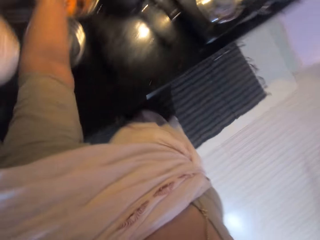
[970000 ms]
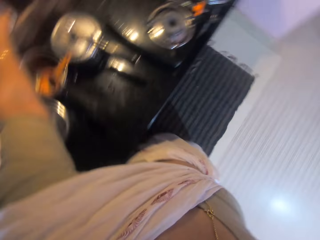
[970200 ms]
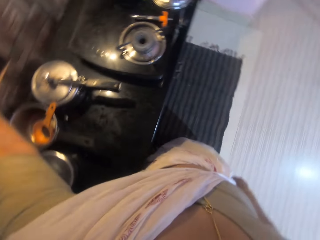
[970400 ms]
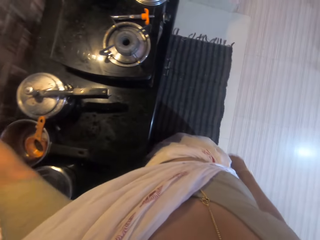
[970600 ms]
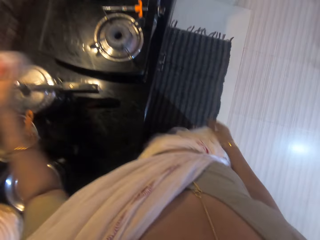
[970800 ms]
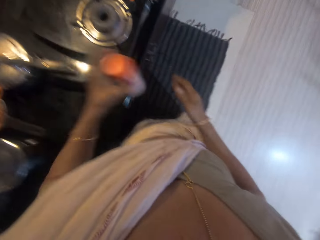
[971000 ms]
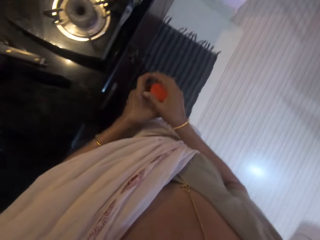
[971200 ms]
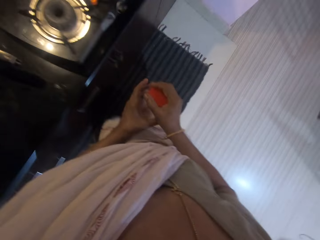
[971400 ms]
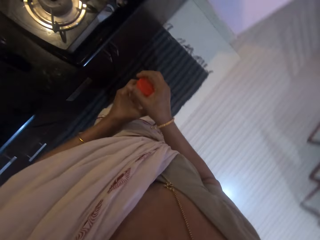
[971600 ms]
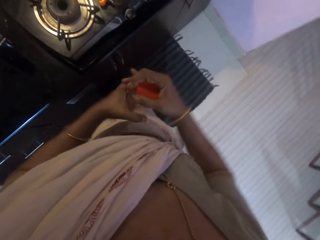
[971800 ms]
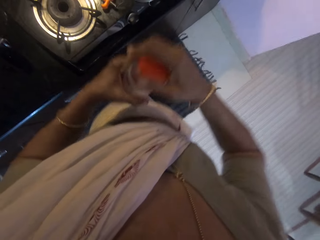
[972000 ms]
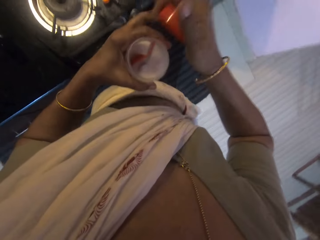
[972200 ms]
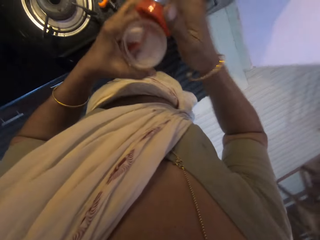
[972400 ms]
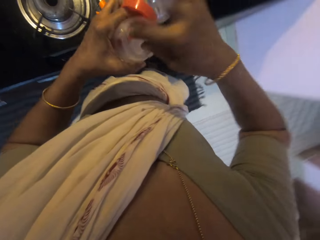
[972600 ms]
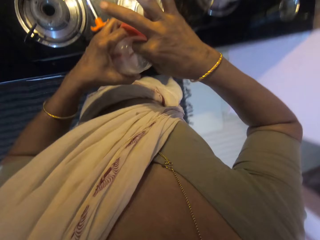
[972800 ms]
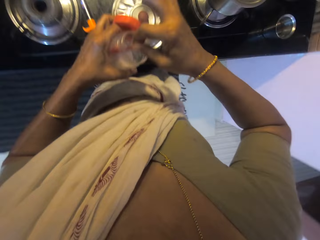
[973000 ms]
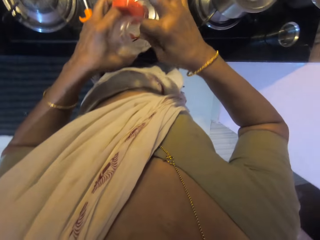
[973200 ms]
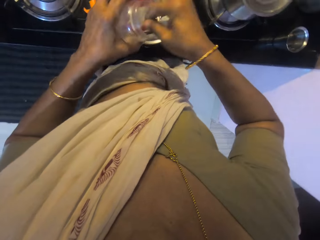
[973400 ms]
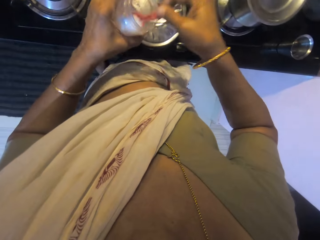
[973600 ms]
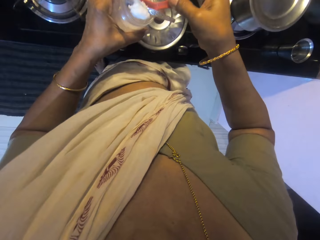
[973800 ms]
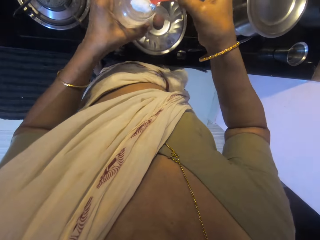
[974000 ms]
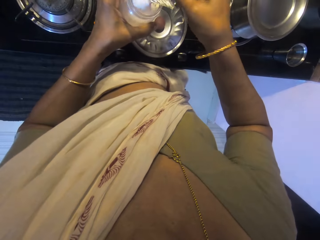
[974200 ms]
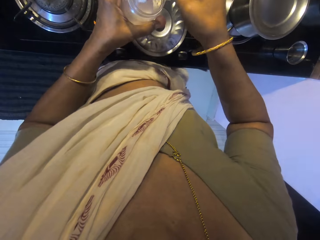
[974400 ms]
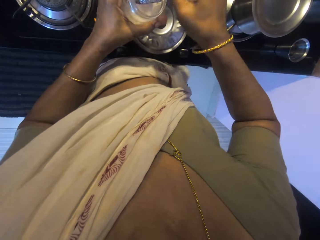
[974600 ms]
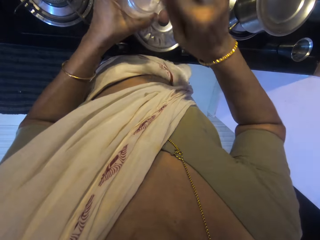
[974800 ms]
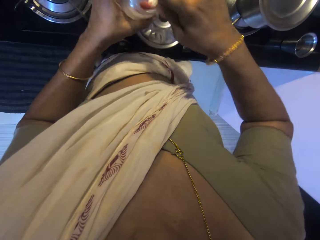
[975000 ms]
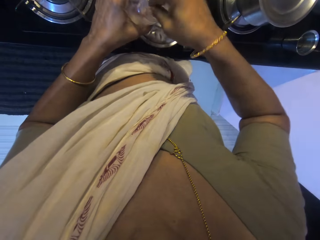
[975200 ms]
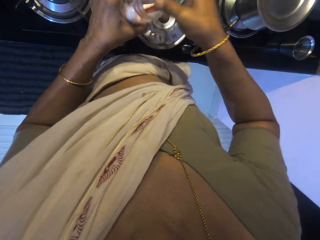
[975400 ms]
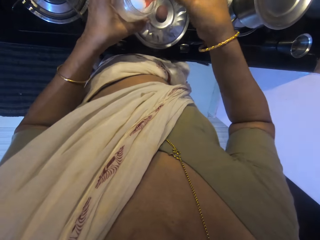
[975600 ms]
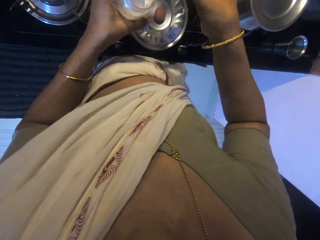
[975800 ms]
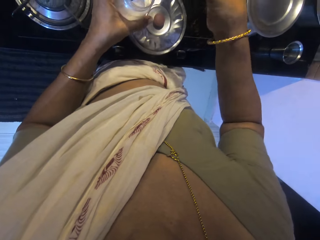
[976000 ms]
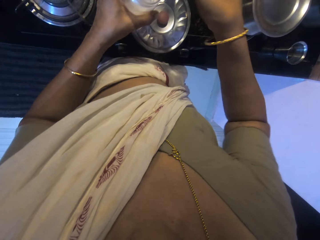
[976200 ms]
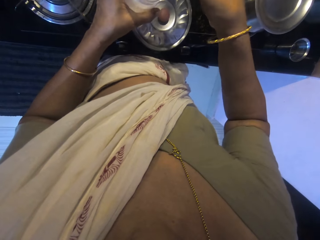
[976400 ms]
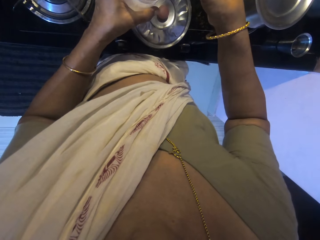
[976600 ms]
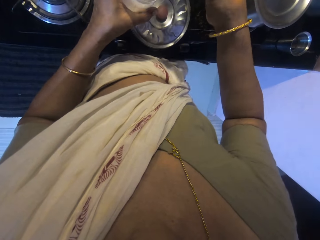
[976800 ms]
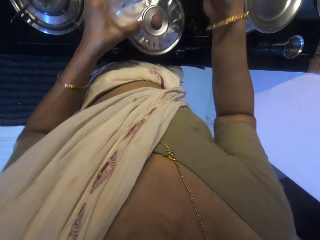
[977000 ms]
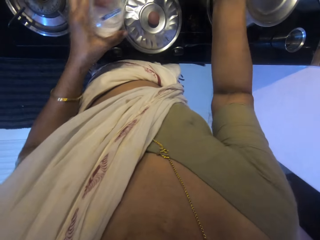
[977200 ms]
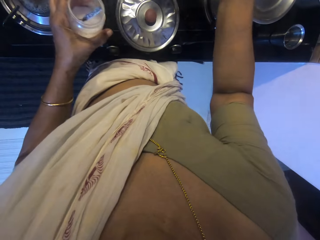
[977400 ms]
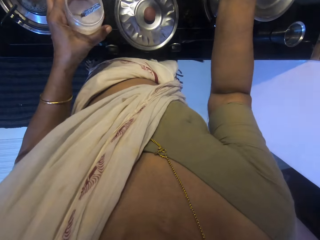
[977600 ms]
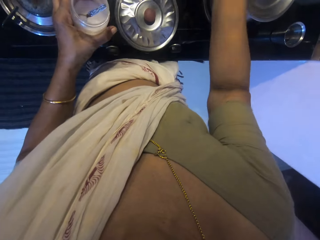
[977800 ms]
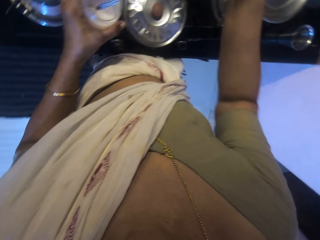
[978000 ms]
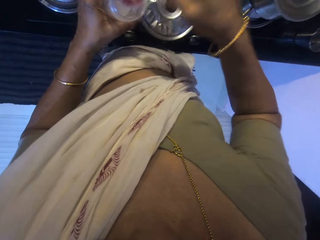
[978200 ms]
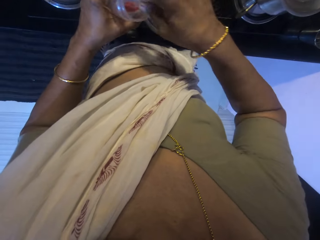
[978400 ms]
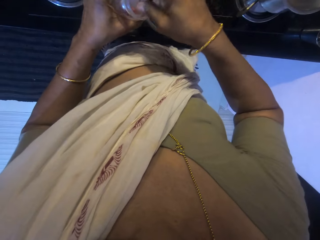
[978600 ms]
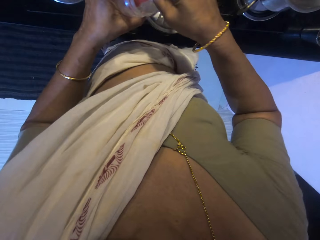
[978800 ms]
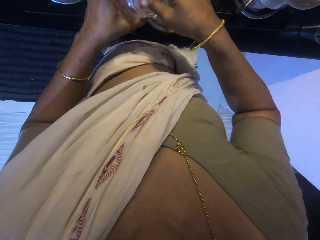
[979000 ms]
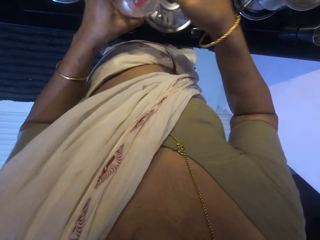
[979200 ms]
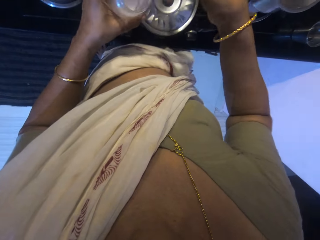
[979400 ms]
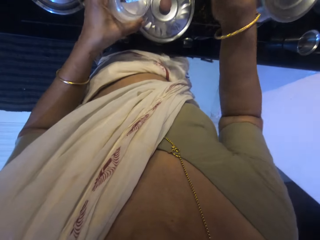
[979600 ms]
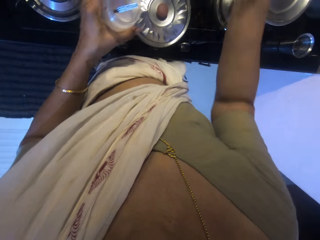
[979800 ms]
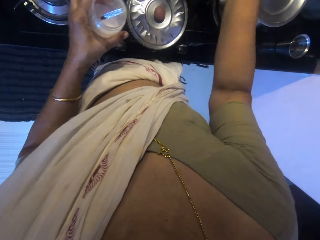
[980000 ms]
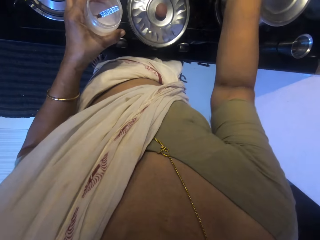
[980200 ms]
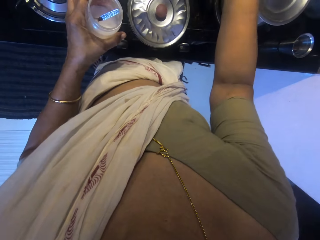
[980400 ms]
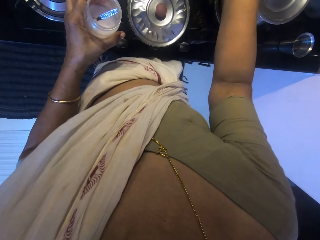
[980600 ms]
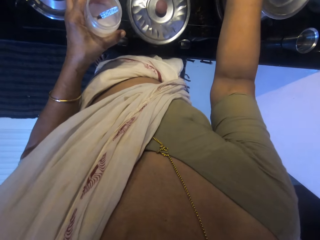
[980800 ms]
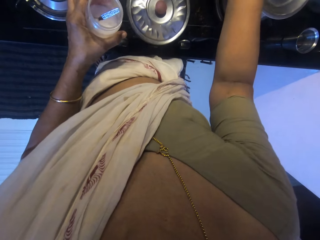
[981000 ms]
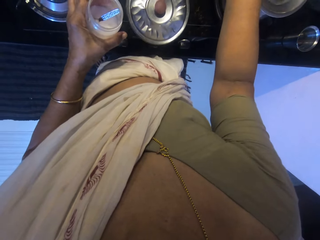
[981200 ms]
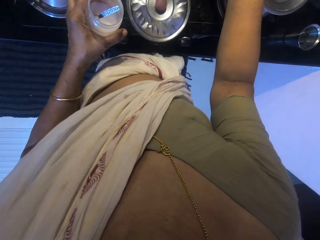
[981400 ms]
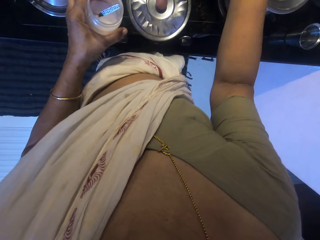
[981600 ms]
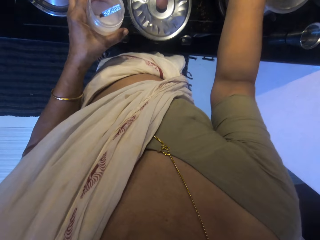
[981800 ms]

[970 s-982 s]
The camera wearer takes a jar of salt from a shelf with her left hand. She takes off the lid of the jar of salt in her left hand with her right hand. She puts the lid of the jar of salt into her left hand with her right hand. She takes a spoon from the jar of salt in her left hand with her right hand. She scoops salt from the jar of salt in her left hand with the spoon in her right hand. She adds the salt into the pot on the cooker with the spoon in her right hand. She scoops salt from the jar of salt in her left hand with the spoon in her right hand. She adds the salt into the pot on the cooker with the spoon in her right hand.

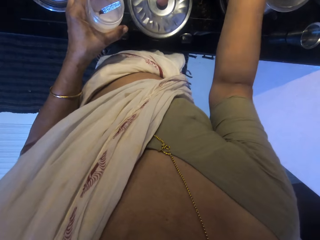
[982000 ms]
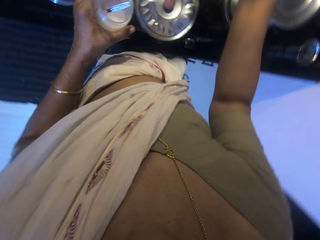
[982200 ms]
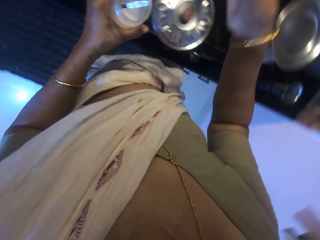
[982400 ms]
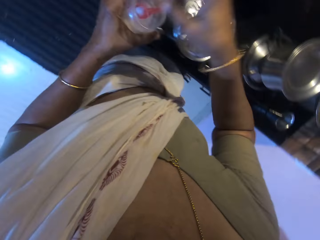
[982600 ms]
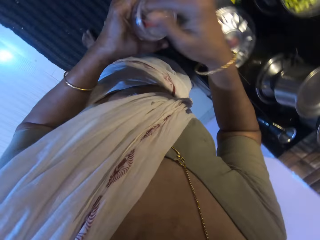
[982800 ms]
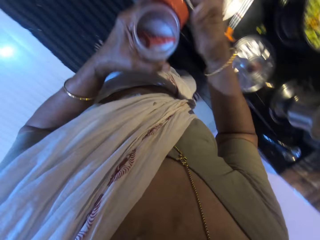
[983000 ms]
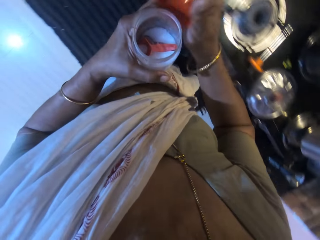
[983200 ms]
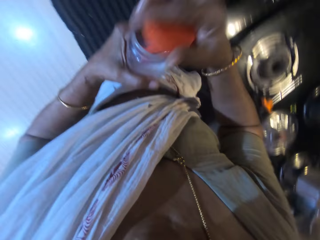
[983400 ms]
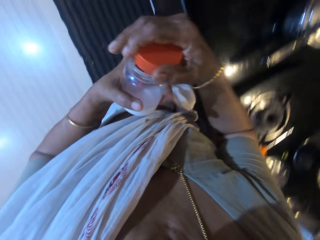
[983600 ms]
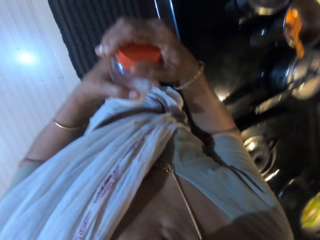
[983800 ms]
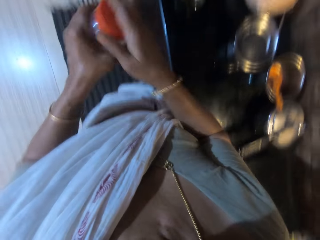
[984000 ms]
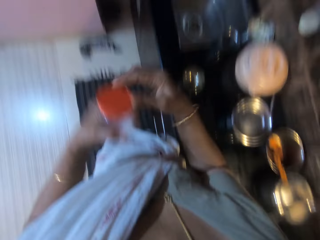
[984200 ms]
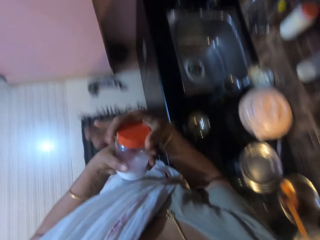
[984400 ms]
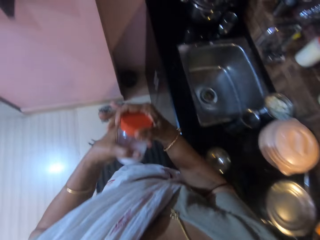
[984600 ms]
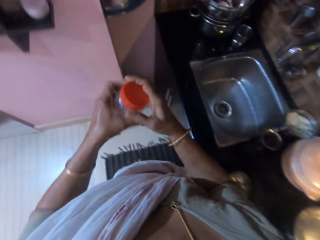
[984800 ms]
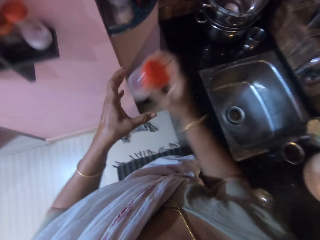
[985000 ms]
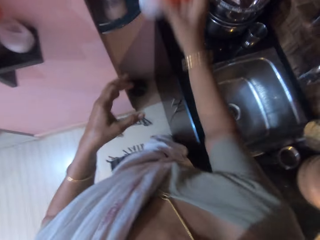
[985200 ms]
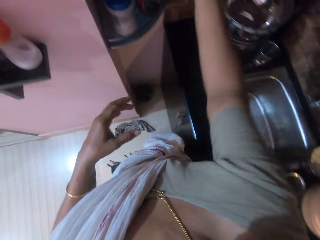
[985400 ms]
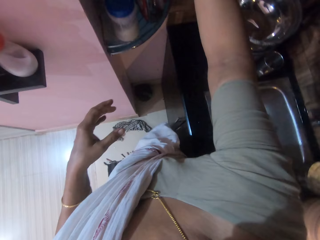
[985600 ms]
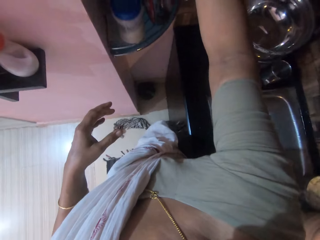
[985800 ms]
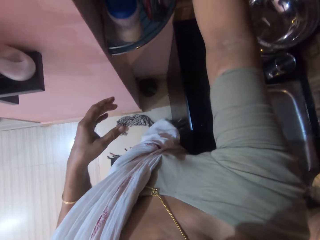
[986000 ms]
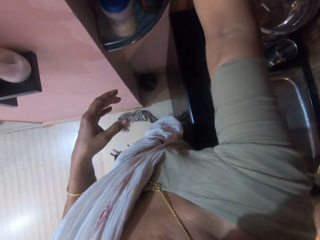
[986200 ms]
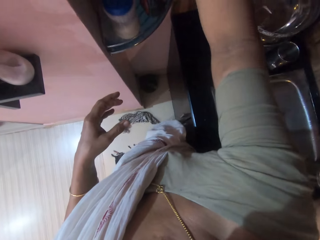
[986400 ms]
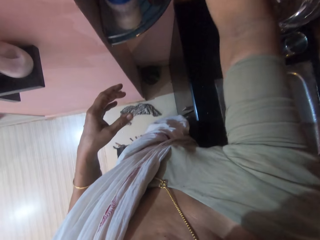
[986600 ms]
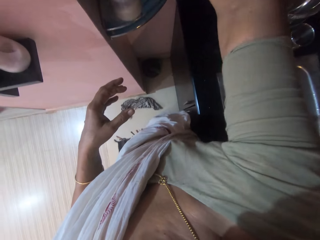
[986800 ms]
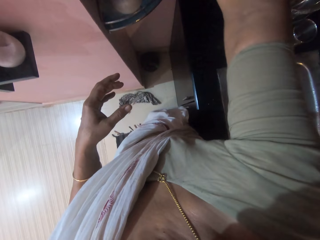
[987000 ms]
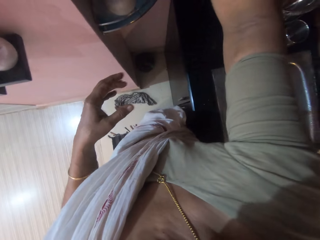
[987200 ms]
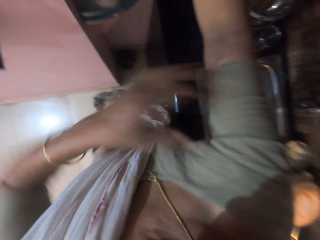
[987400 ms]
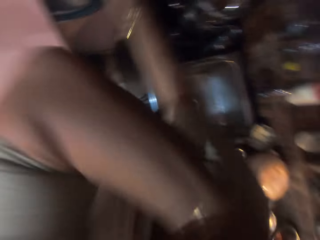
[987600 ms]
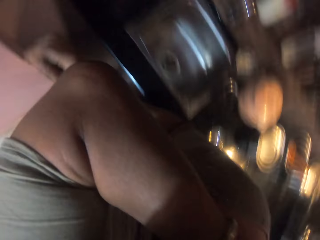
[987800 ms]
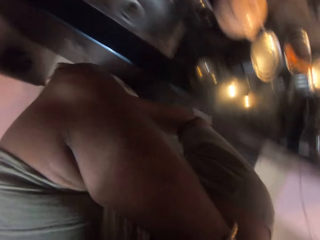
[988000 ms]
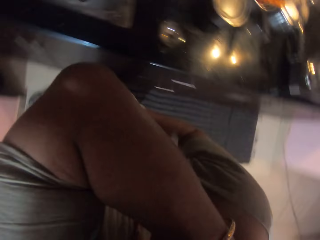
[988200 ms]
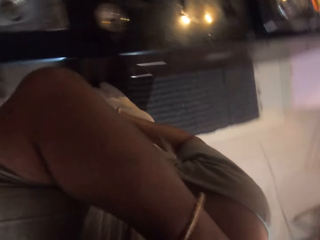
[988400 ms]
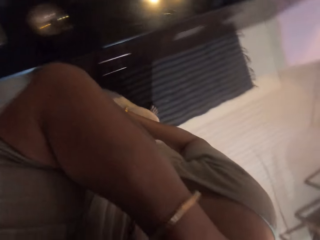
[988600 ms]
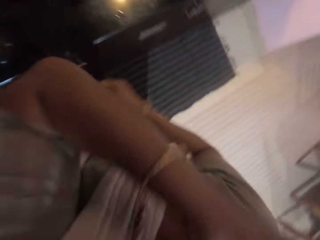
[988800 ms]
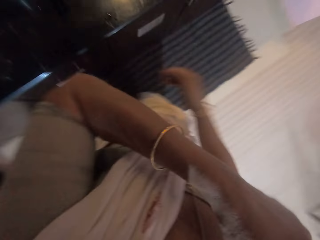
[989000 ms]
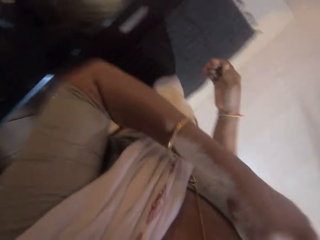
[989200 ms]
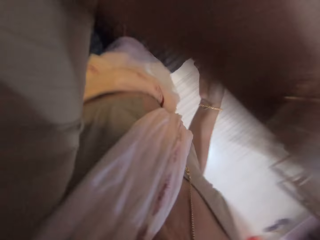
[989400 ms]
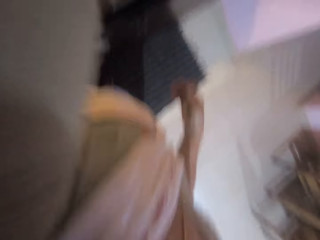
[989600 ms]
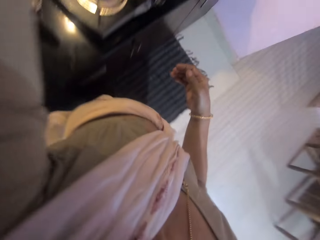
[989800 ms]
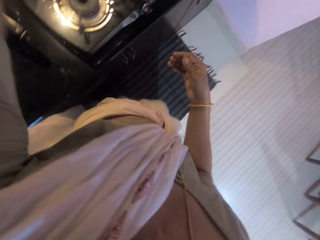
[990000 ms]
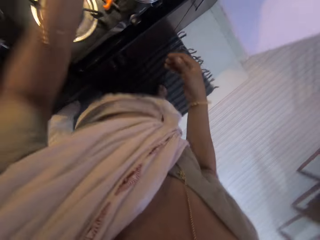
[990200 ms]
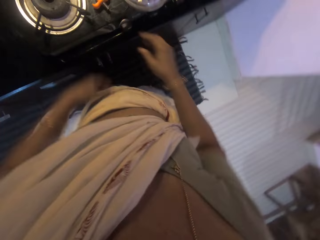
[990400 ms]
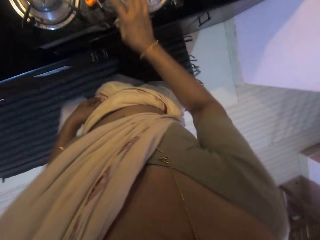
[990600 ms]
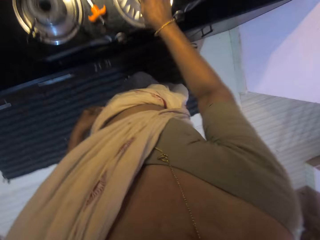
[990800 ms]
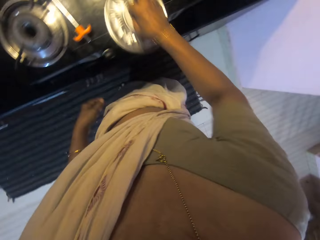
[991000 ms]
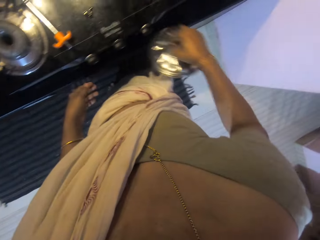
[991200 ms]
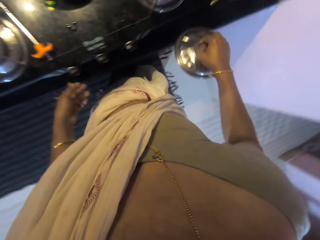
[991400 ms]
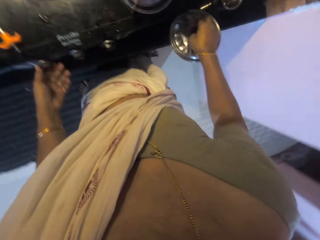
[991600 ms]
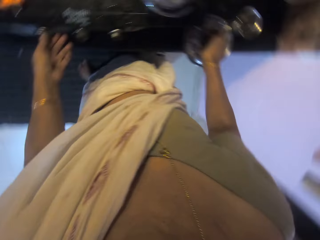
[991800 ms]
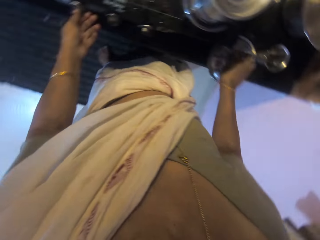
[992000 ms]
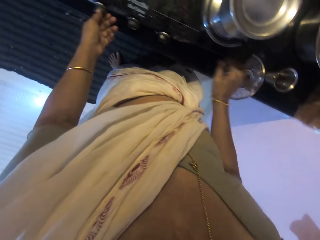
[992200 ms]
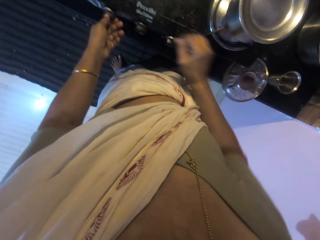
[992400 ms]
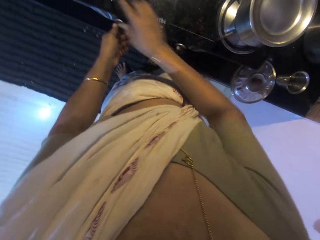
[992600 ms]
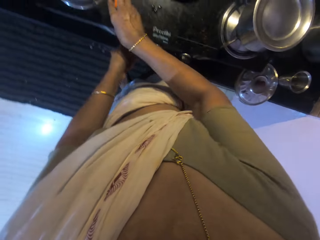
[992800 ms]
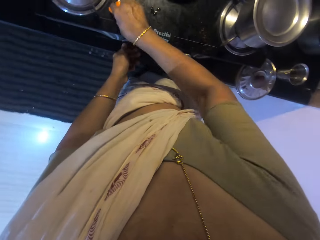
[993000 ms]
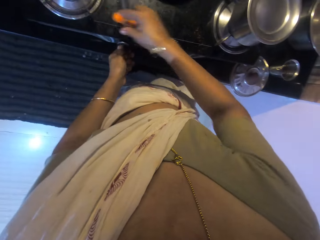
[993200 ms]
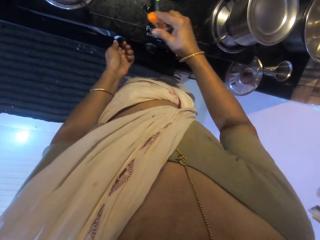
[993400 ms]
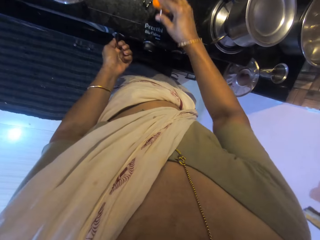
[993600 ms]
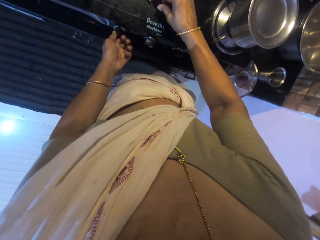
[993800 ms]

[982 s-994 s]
The camera wearer puts the spoon into the jar of salt in her left hand with her right hand. She takes the lid of the jar of salt from her left hand with her right hand. She covers the jar of salt in her left hand with the cover in her right hand. She takes the jar of salt from her left hand with her right hand. She puts the jar of salt on the shelf on the wall with her right hand. She scratches her back with her left hand. She takes the pot cover from the cooker with her right hand. She puts the pot cover on the countertop with her right hand. She turns a gas knob on the cooker with her left hand. She takes a lighter from the cooker with her right hand.
